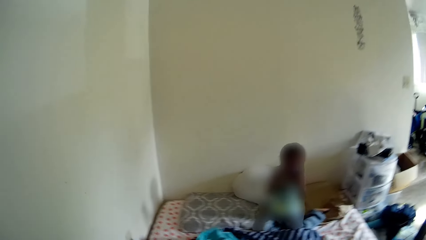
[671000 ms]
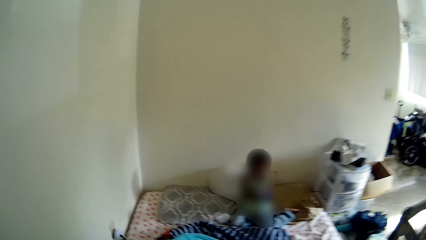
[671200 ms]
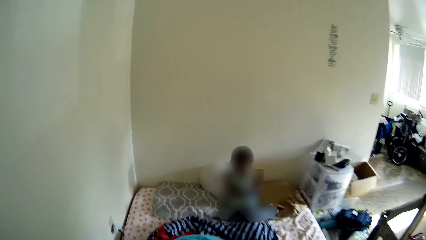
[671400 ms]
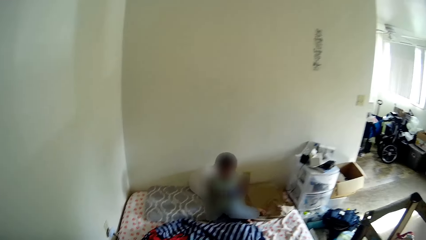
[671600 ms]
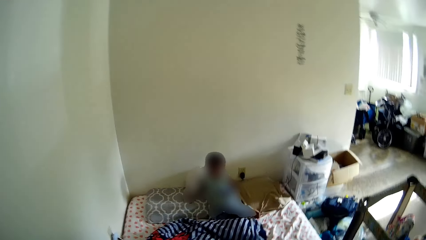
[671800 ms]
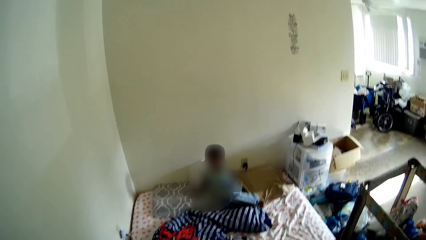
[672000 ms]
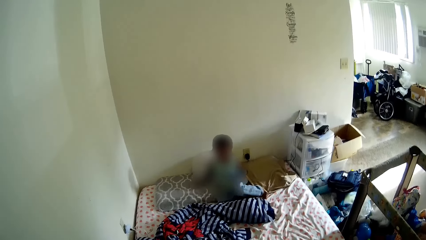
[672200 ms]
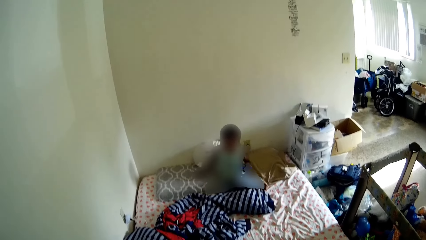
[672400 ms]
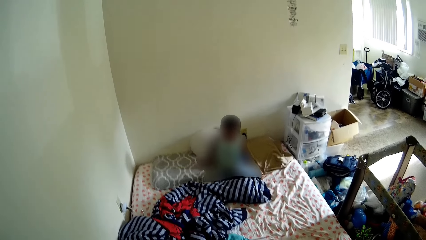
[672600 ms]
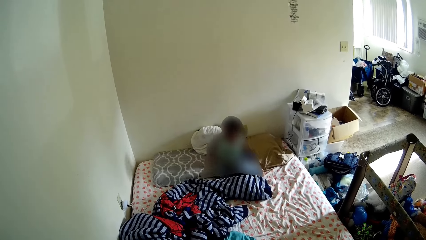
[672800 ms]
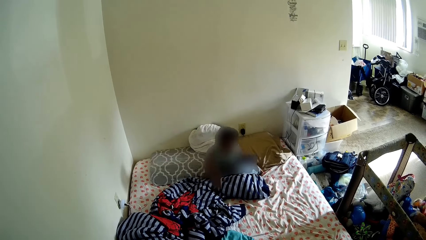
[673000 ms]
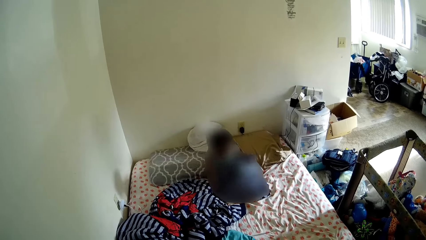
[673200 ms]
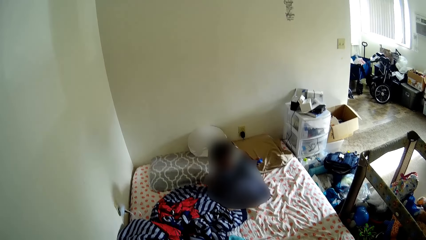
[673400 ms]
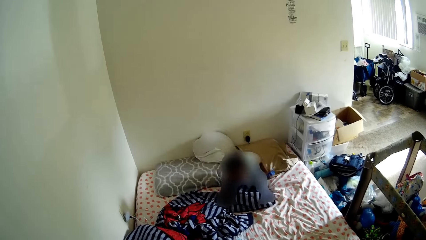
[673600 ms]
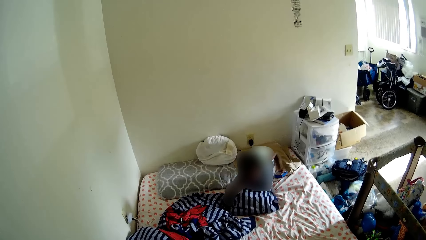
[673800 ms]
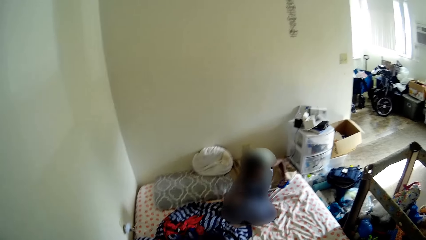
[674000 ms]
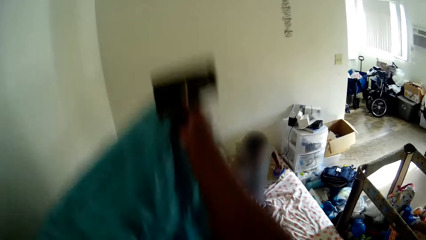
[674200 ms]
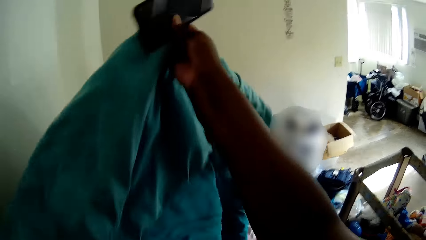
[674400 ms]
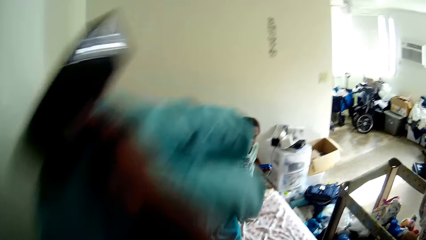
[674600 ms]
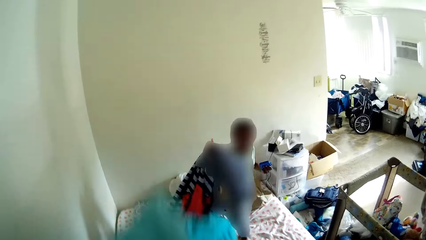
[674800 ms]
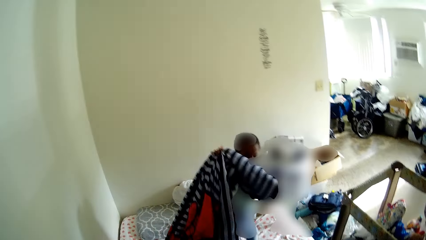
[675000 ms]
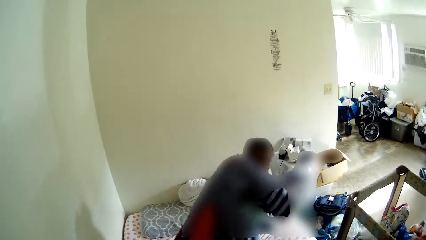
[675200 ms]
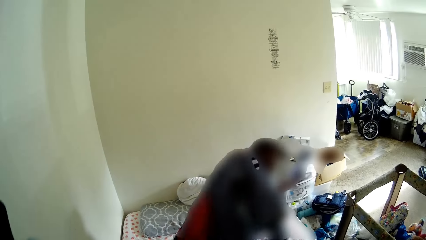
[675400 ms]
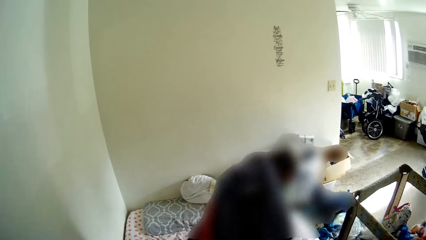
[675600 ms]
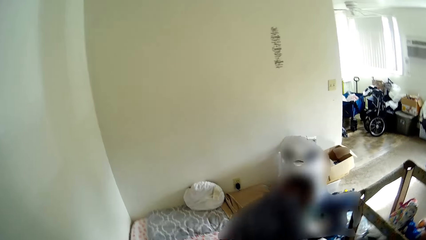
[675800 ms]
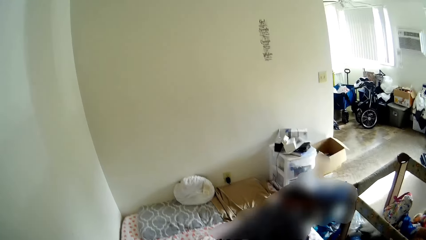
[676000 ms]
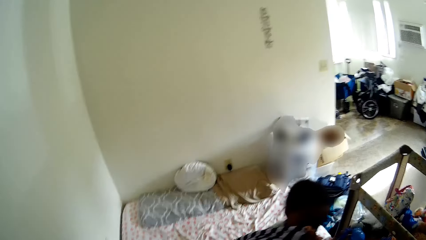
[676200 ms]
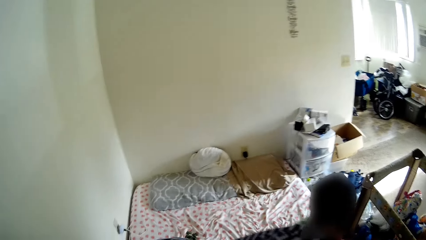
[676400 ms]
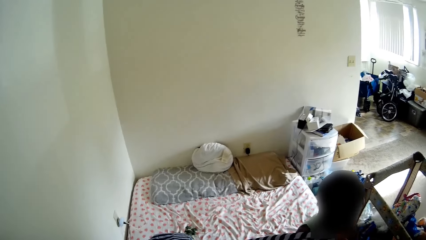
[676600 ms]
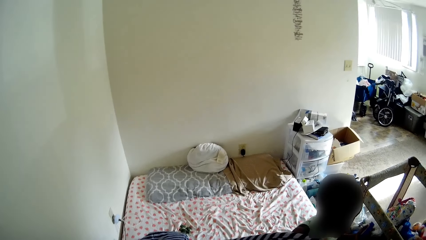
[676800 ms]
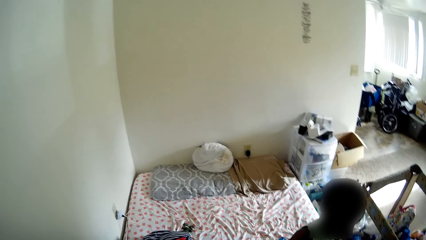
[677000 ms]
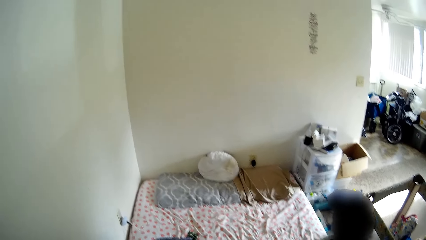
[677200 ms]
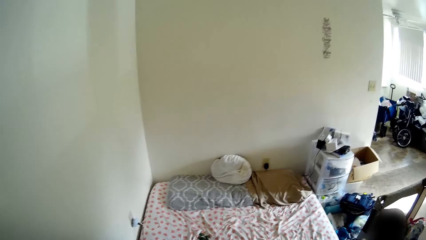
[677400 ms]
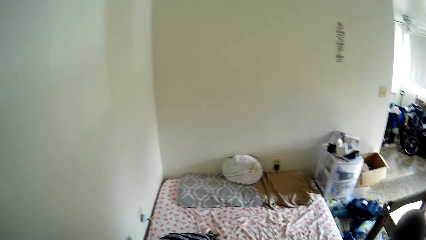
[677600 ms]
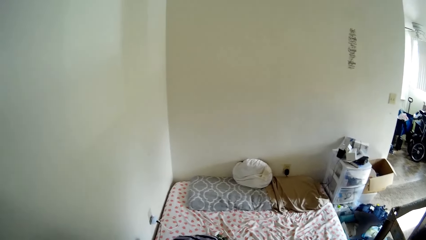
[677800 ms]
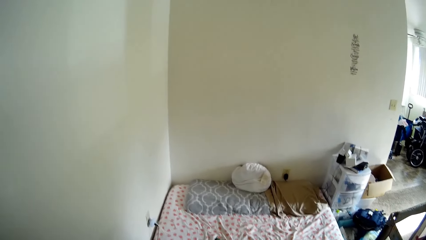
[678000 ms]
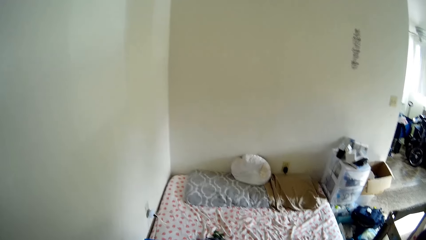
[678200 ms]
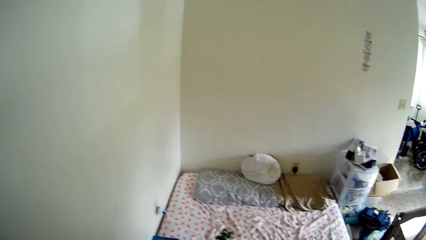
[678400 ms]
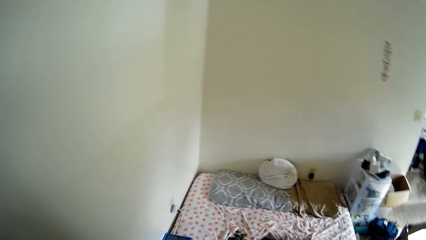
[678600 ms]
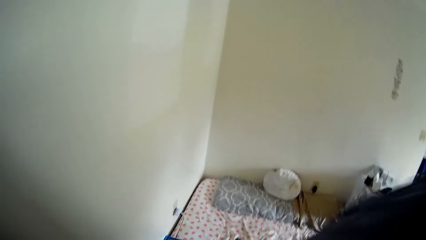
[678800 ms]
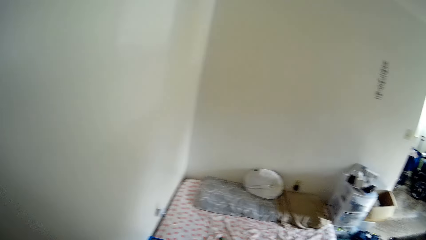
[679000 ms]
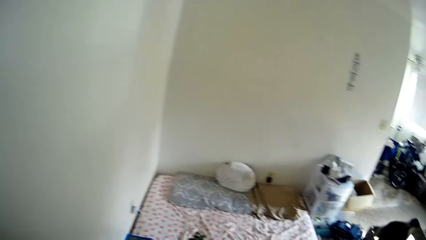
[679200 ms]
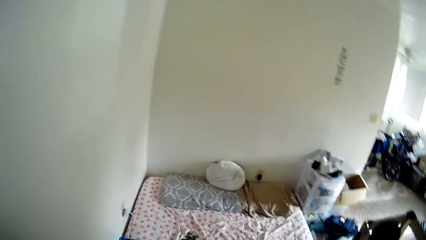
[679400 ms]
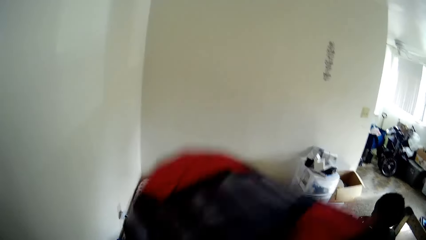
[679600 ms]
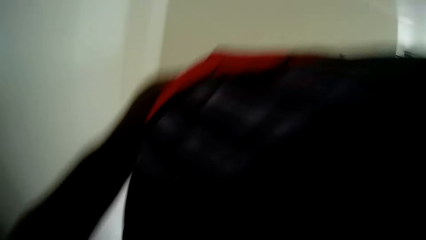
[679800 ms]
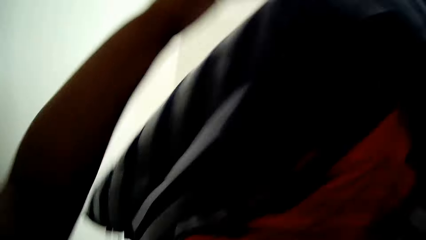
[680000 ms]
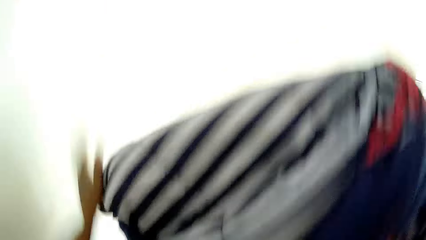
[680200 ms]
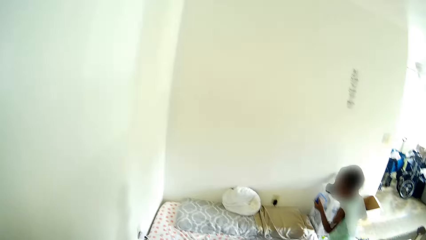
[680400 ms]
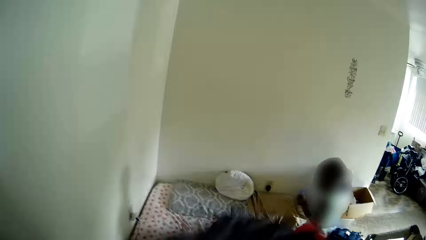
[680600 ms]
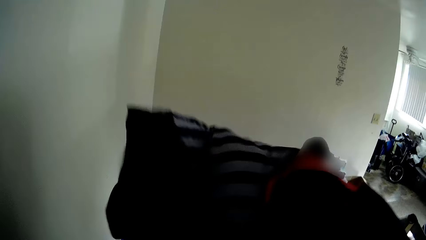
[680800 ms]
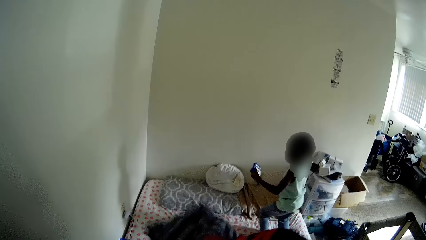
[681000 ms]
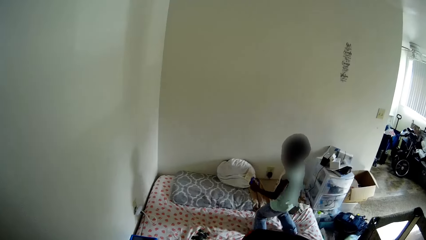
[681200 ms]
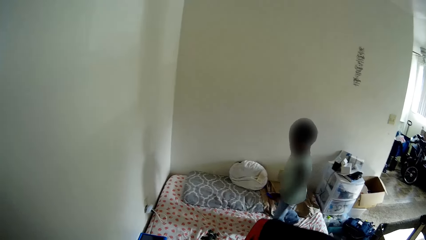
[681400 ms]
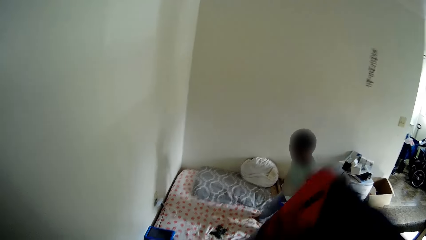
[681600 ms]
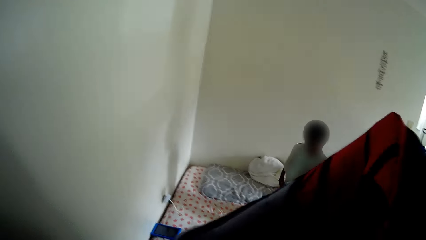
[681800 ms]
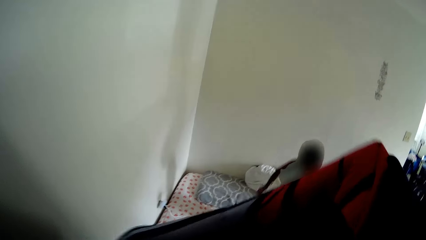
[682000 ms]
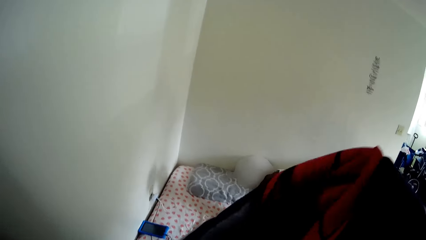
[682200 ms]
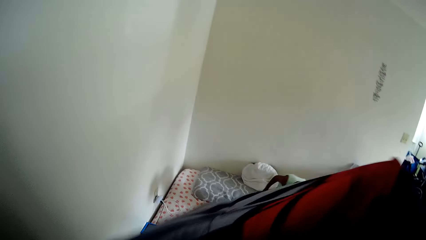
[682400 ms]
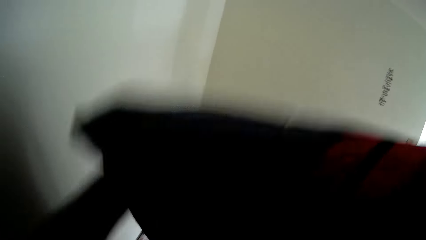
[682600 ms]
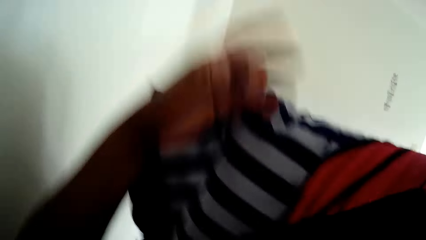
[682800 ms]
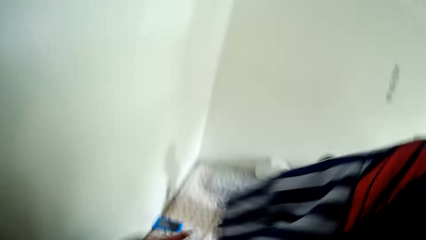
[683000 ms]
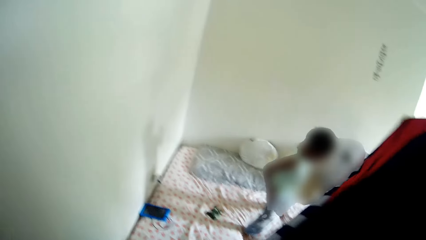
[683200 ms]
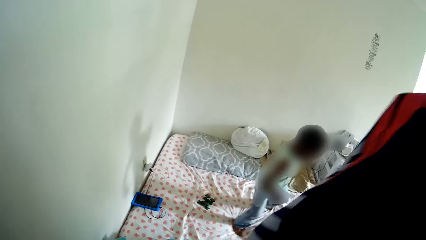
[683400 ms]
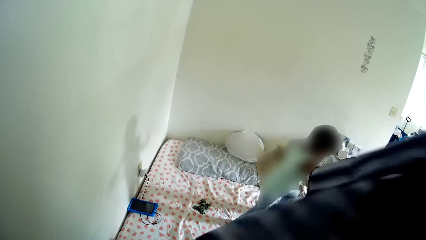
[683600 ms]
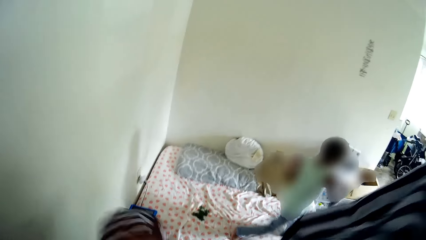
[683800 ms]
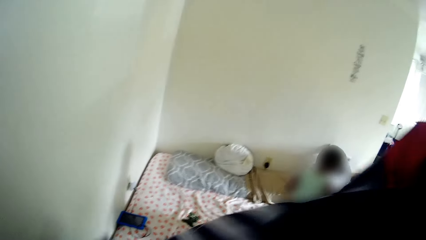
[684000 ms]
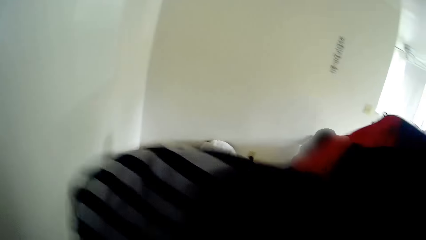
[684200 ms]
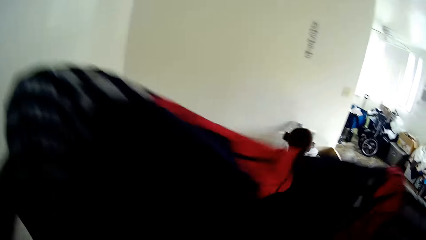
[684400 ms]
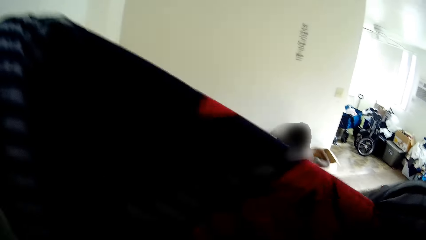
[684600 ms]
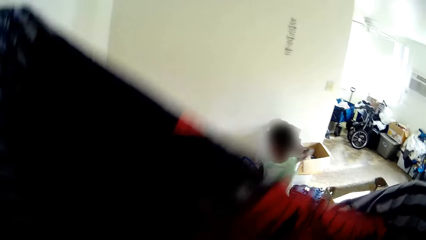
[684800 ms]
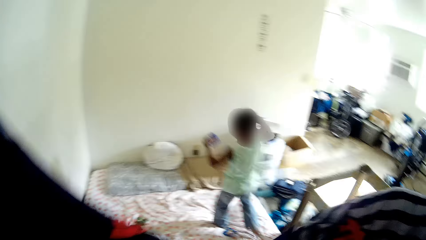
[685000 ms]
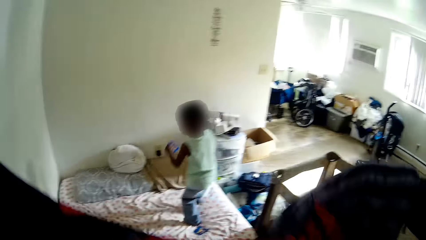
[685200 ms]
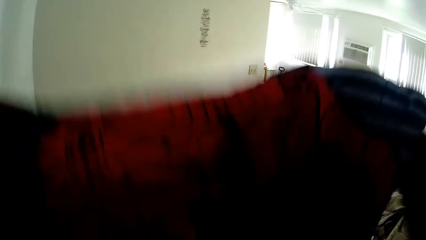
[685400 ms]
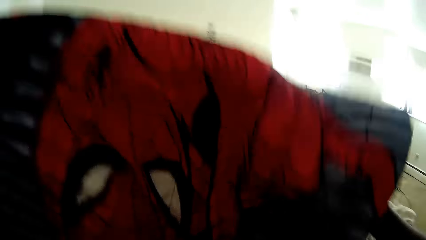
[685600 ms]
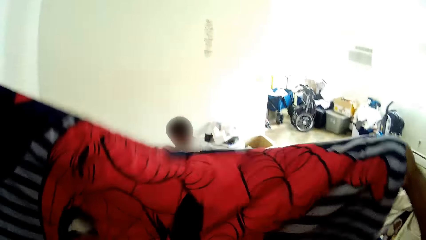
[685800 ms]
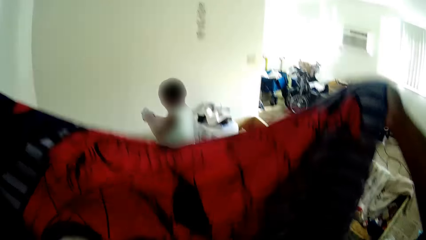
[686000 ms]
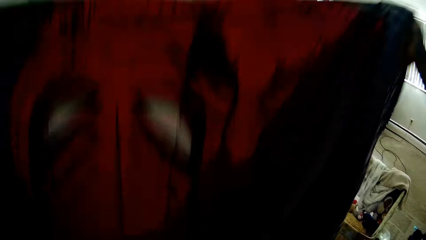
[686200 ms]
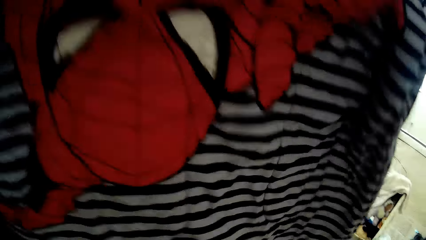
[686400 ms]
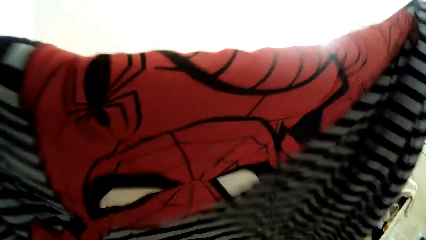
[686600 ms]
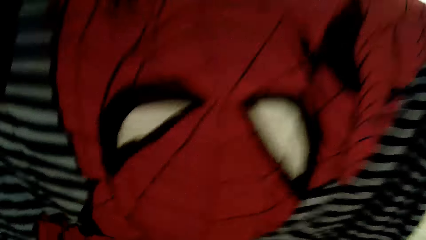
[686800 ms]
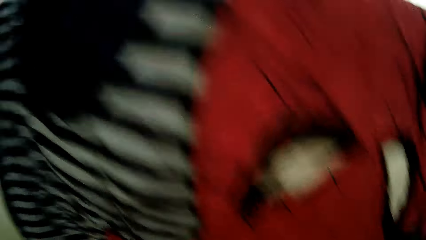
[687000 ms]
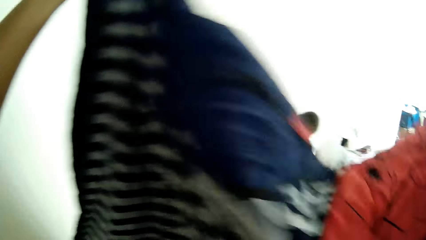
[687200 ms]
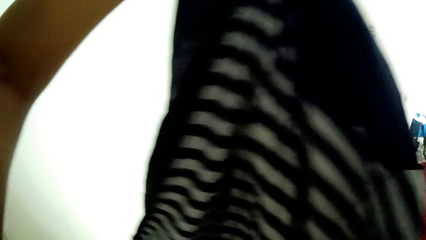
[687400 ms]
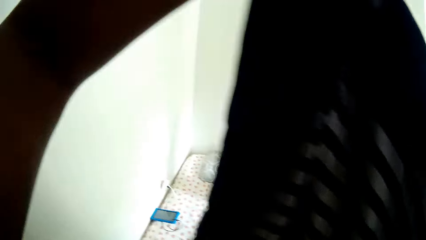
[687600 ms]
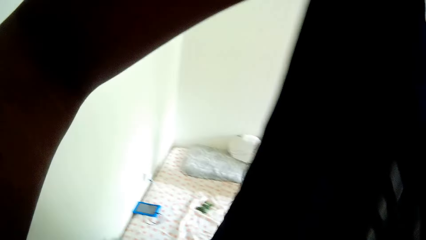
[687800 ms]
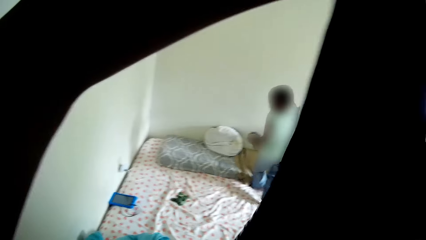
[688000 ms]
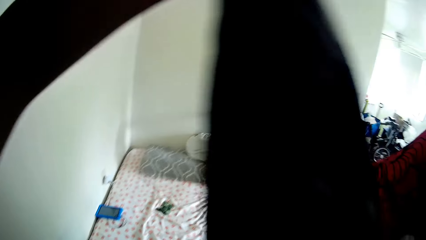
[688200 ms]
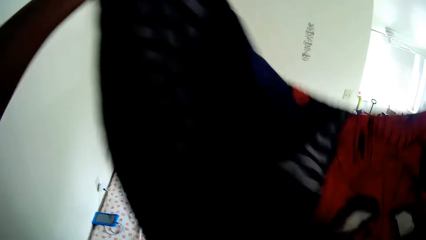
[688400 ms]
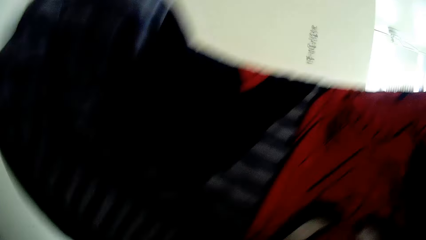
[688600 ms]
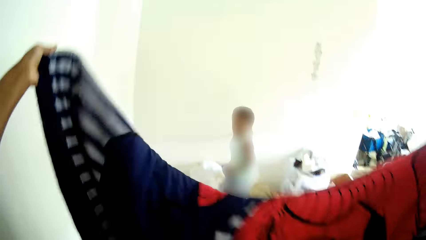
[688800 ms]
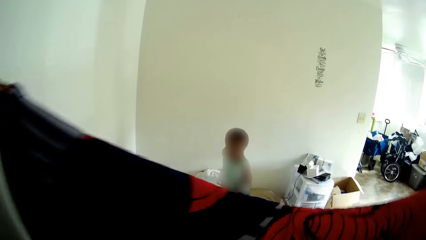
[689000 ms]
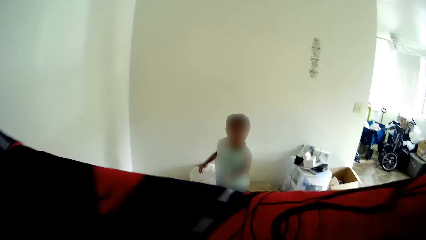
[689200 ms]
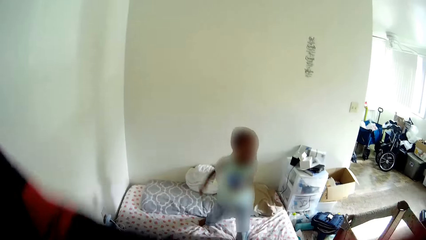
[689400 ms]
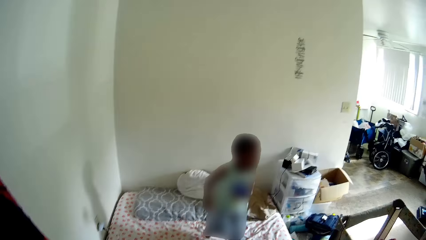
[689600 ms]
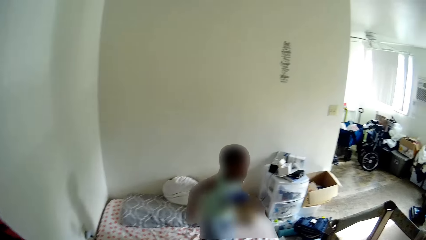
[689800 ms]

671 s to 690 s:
The boy carries a blanket on a bed with his right hand. The camera wearer picks up the blanket. The boy gives the camera wearer the blanket with his right hand. The camera wearer folds the blanket. The boy jumps on the bed. The camera wearer folds the blanket with both hands.
